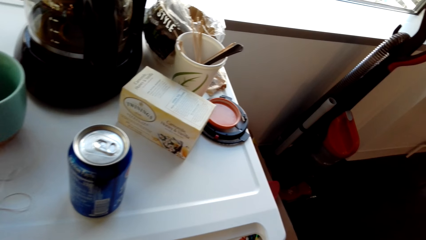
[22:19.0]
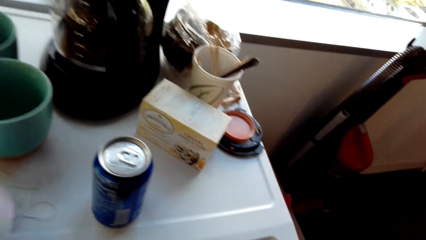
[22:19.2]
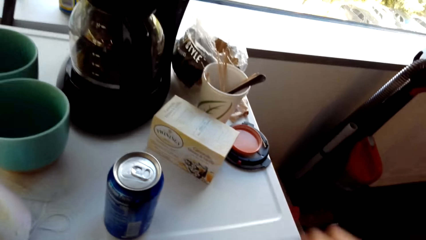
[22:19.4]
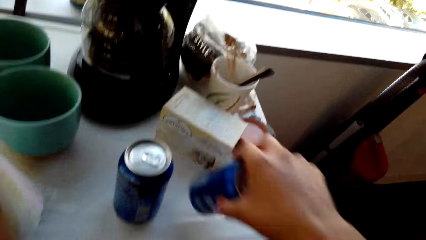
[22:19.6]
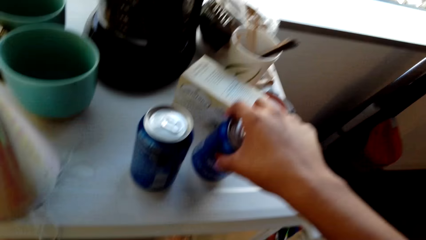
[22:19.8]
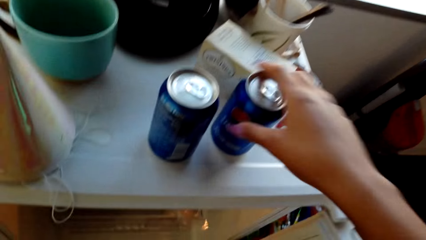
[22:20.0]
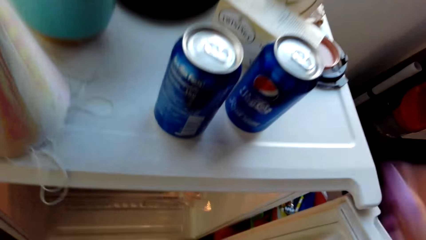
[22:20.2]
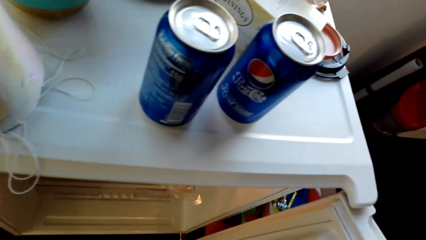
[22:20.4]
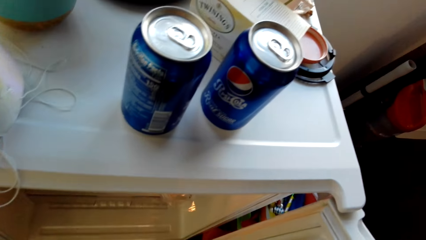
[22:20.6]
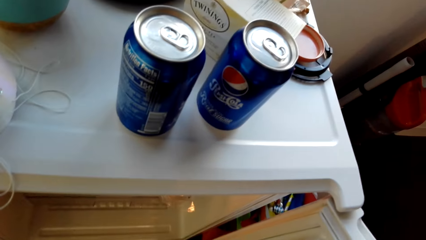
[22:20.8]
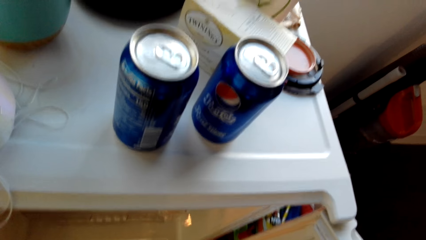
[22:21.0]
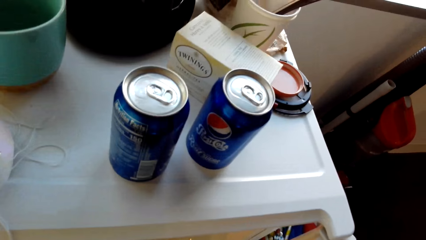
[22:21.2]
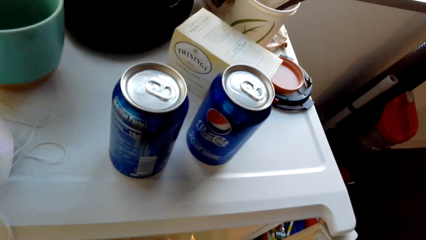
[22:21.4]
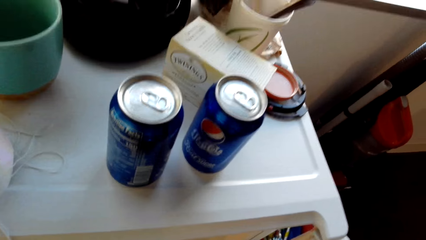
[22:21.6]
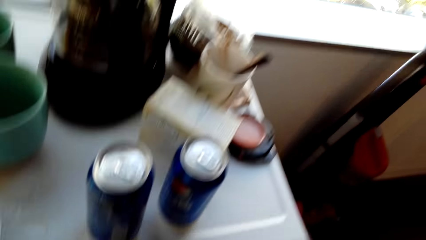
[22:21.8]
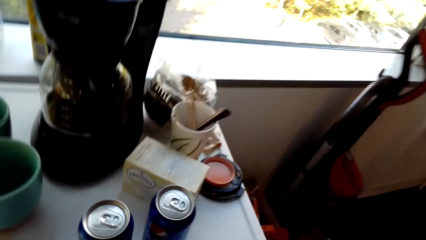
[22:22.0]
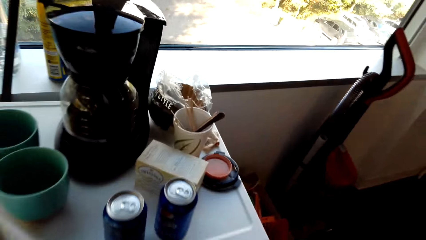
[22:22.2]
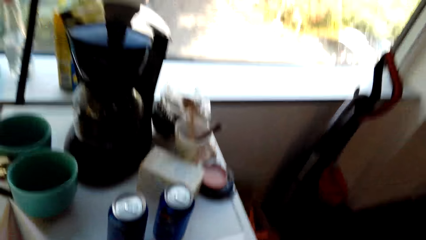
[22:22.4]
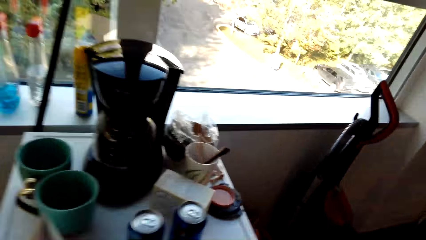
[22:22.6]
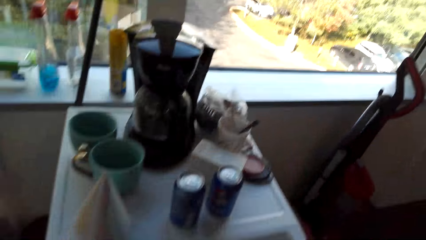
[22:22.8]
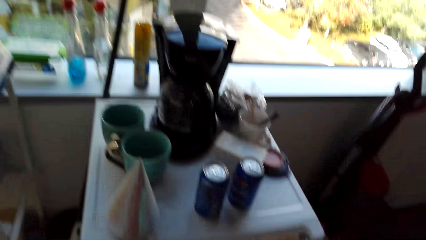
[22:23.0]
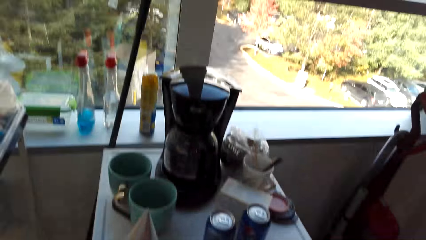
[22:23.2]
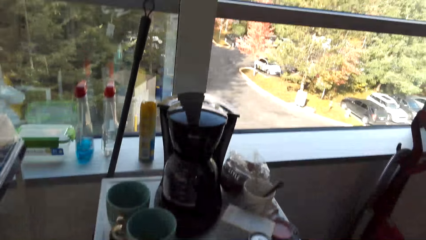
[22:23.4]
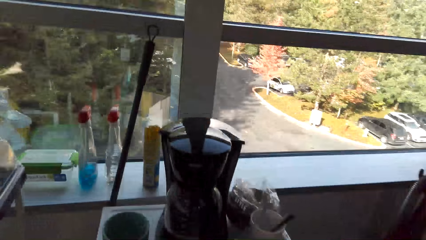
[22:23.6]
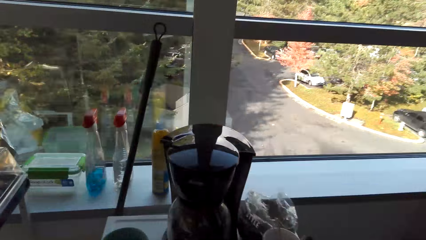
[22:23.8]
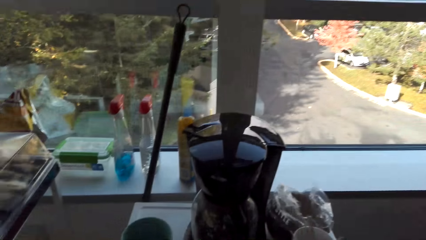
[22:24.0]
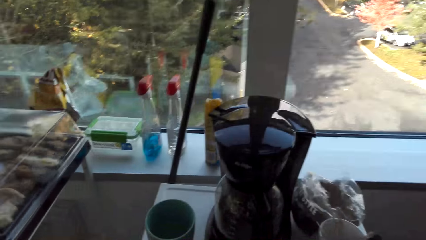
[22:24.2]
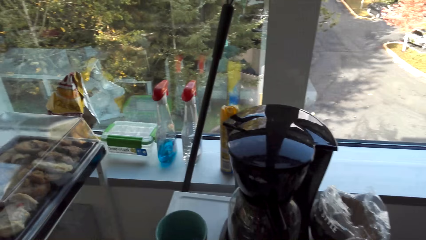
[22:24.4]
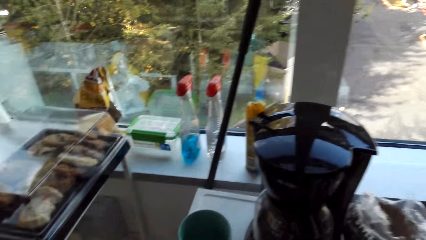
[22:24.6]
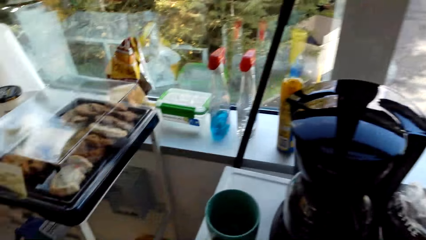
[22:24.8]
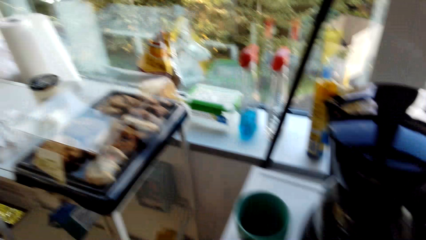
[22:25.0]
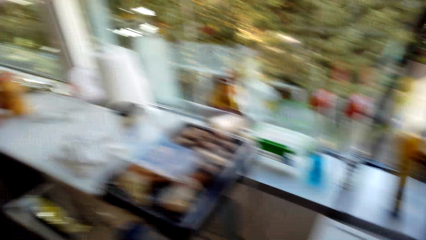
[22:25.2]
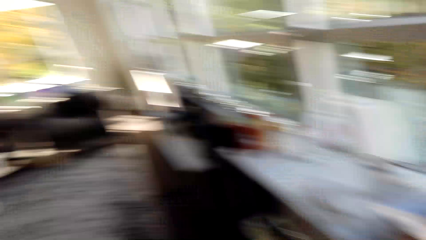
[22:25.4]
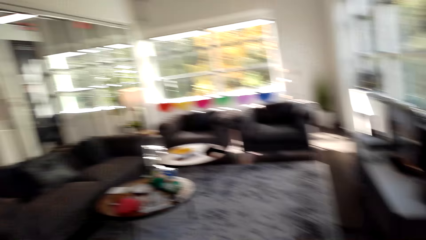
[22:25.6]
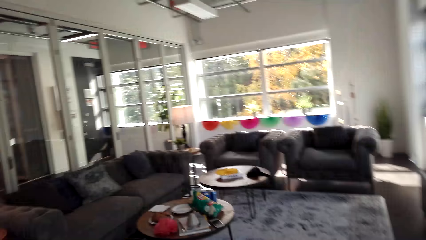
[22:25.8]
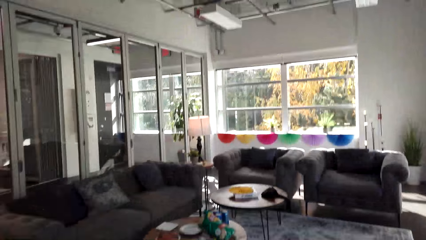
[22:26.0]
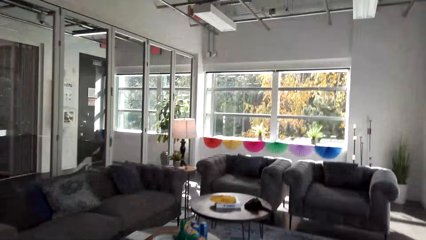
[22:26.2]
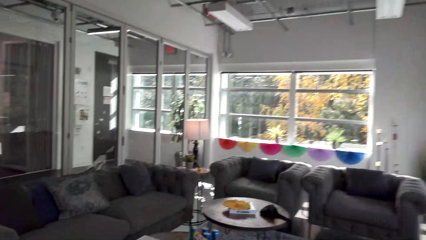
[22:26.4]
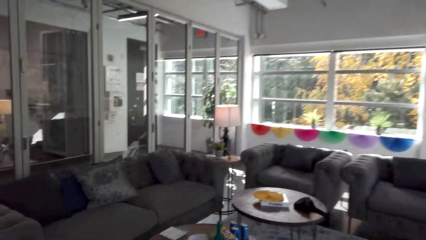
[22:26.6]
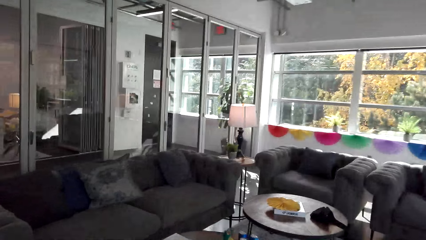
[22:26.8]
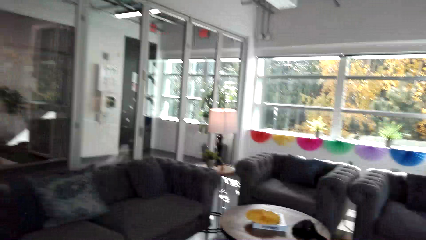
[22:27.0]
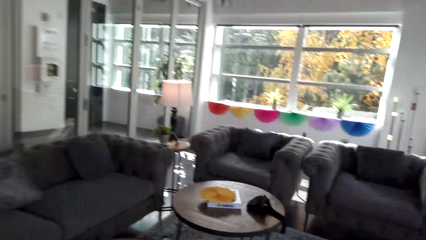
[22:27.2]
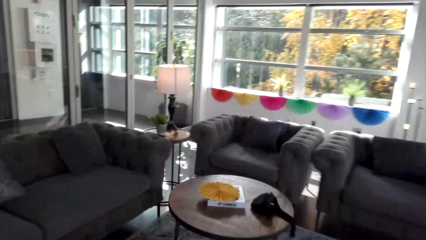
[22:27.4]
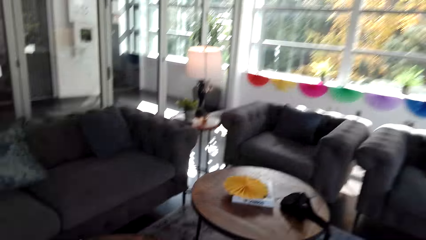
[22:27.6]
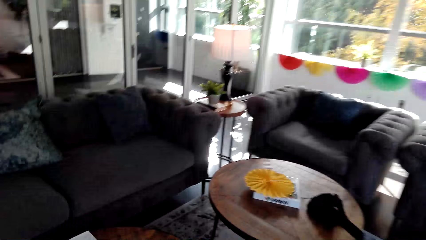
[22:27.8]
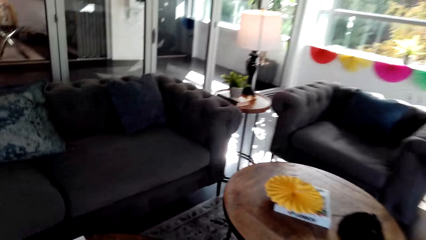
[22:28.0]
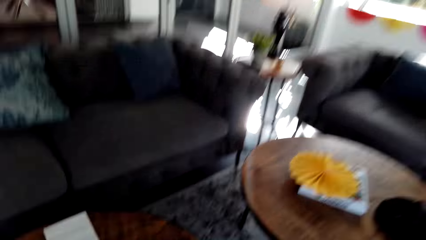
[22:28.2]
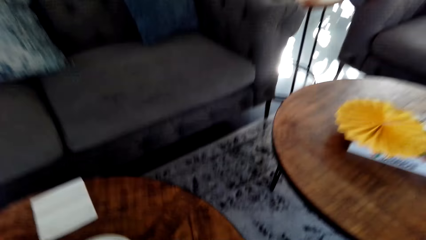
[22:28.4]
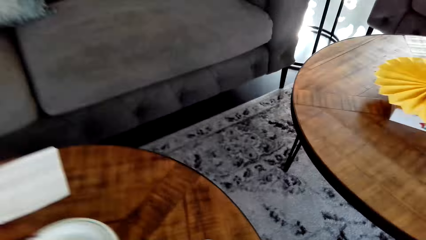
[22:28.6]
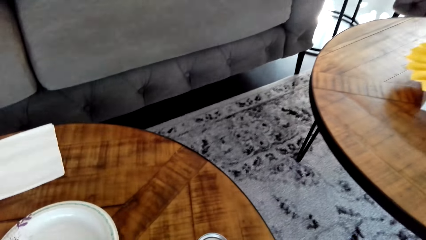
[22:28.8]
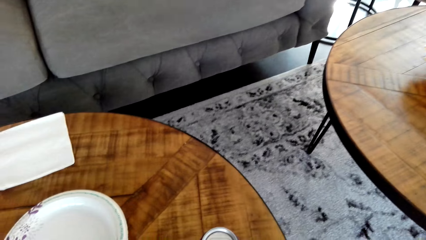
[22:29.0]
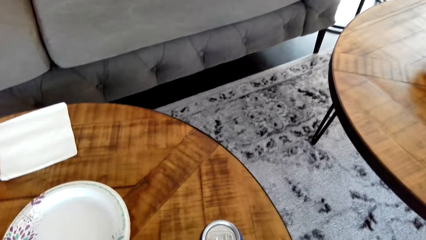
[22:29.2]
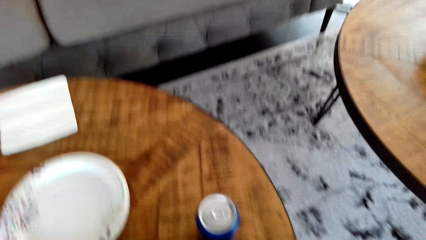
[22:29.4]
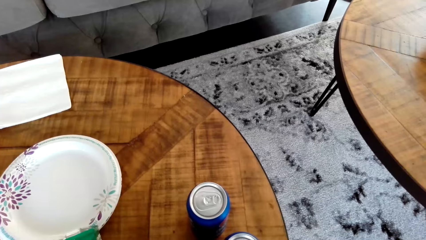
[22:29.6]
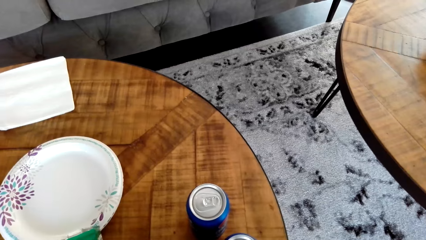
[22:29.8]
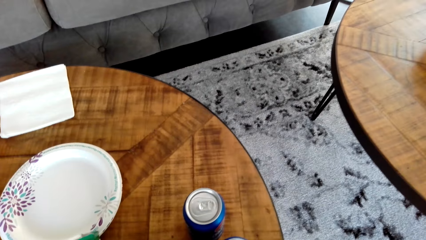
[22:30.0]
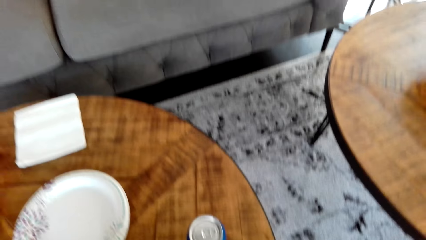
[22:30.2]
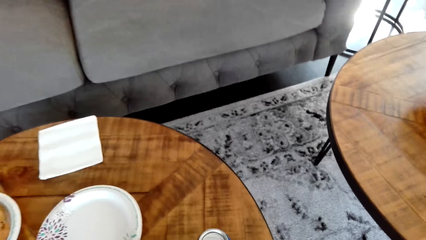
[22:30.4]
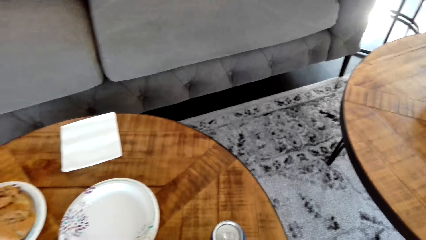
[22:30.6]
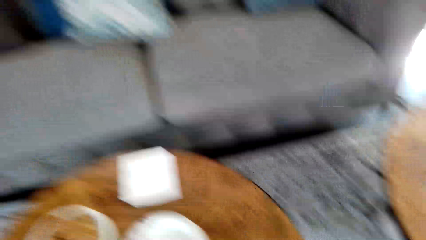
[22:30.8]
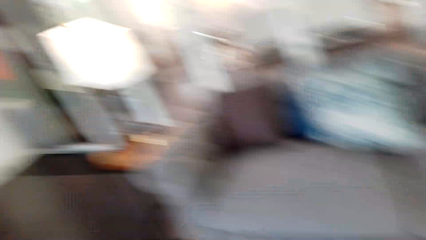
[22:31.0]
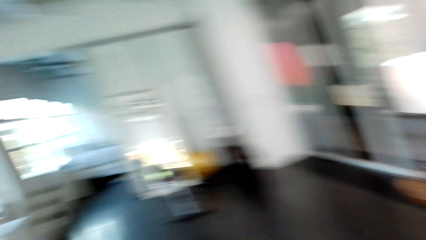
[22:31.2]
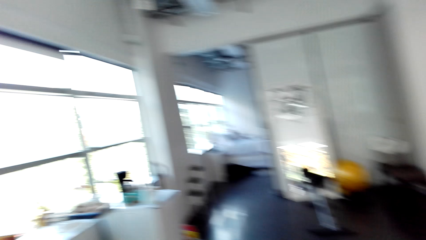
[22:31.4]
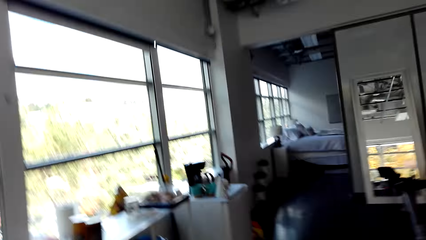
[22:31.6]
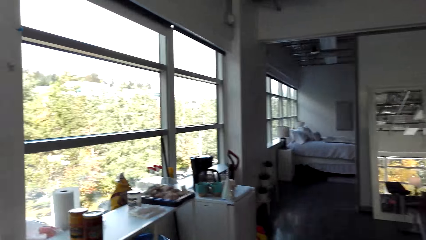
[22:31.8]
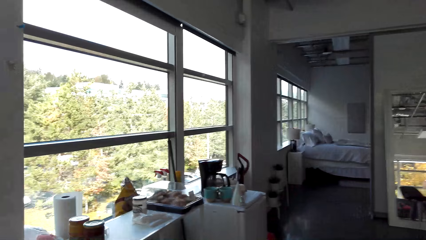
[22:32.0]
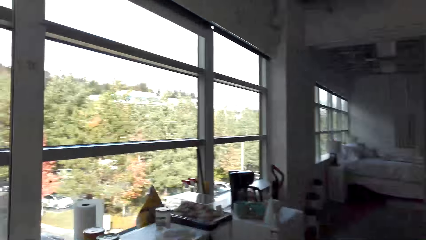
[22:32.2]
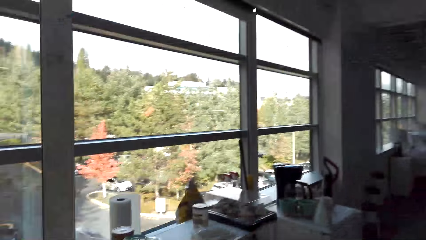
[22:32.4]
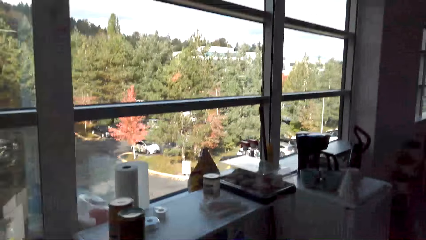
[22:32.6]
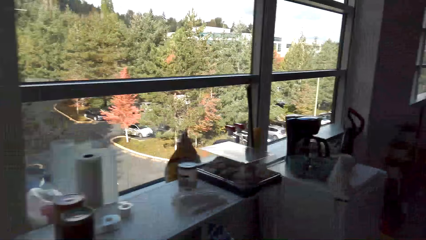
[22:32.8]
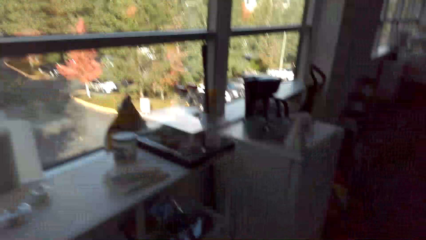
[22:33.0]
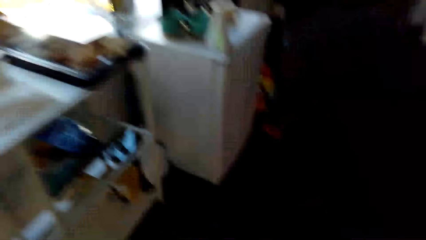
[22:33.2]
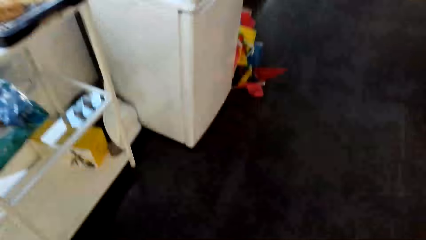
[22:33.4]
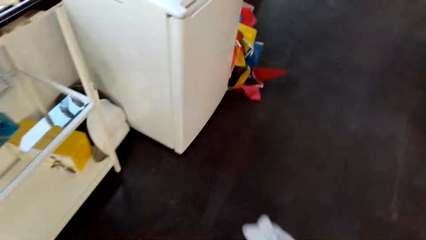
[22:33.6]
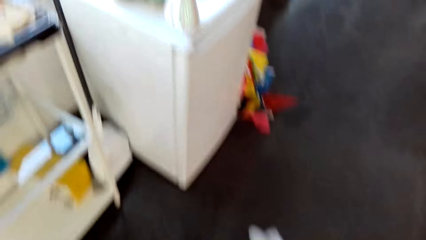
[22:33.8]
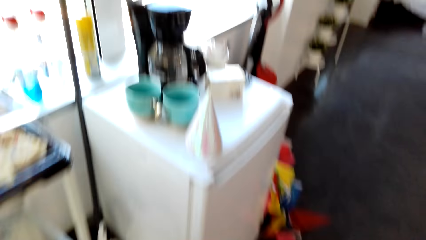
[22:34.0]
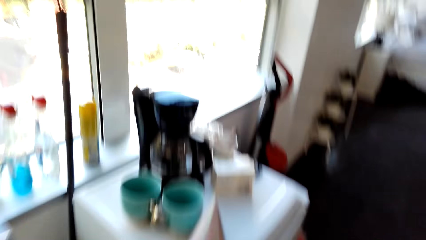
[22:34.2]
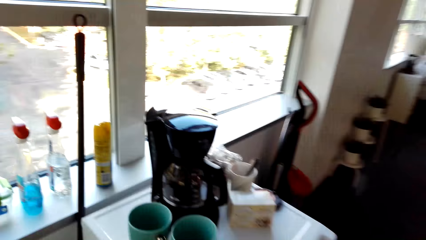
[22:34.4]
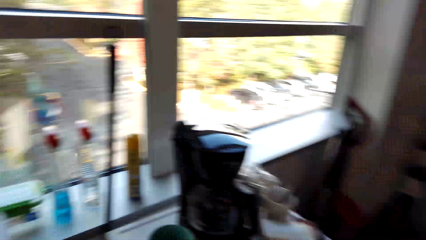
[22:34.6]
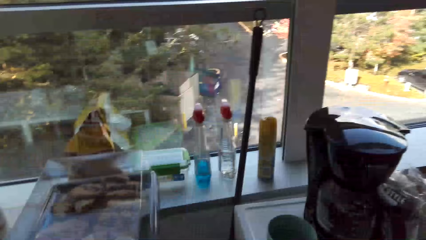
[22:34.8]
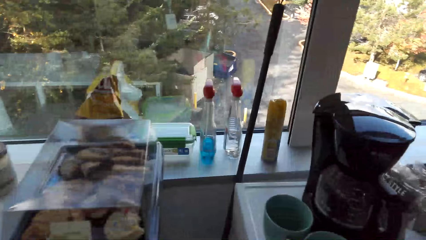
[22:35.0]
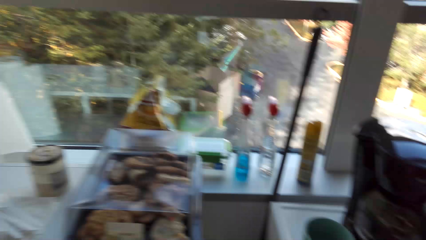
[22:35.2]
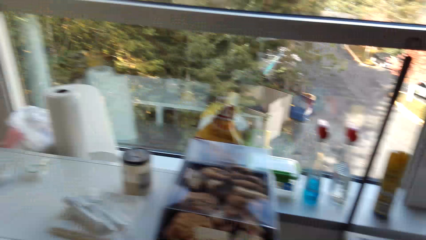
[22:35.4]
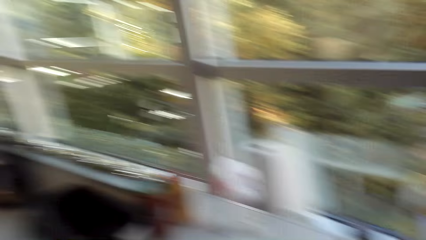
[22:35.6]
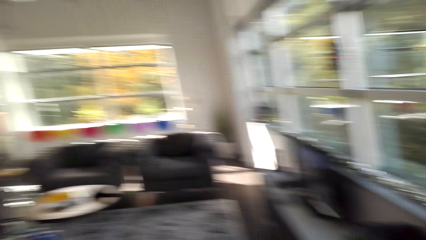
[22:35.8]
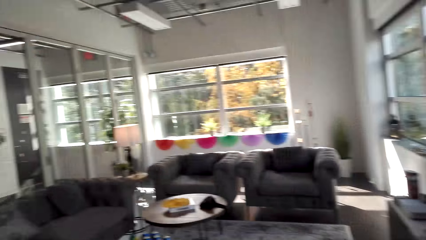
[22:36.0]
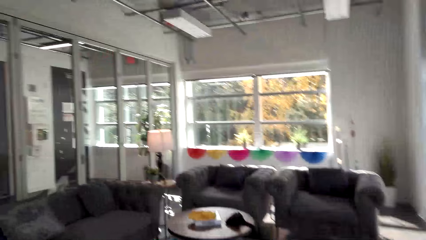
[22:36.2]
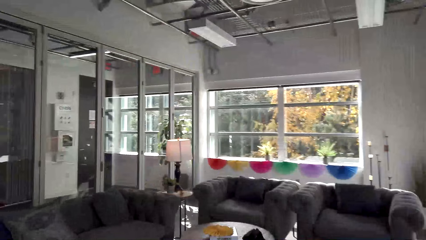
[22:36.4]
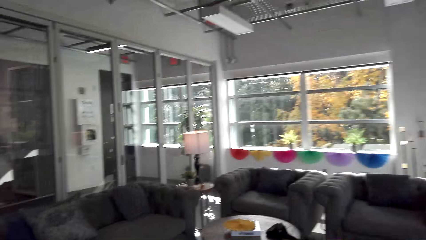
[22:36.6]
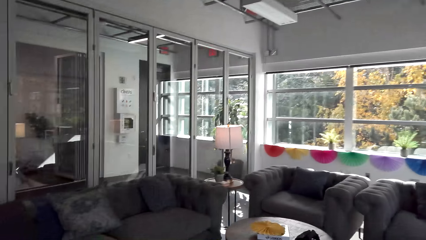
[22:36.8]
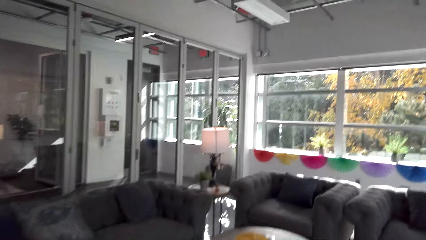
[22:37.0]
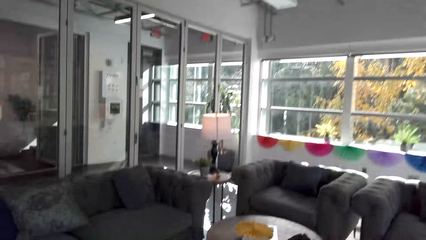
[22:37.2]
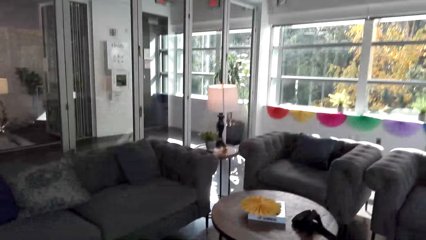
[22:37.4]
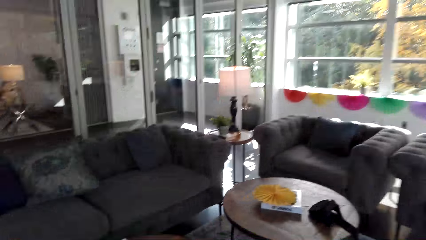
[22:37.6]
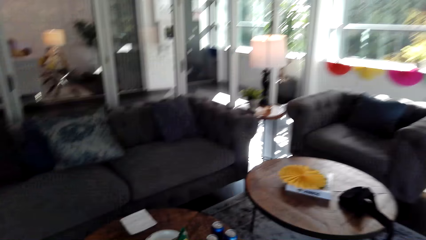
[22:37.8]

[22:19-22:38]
The camera wearer puts another can of Pepsi on the fridge. They take out cans of sodas from the fridge. They walk around the room. They put a can of Pepsi on the table. They walk around the room.
